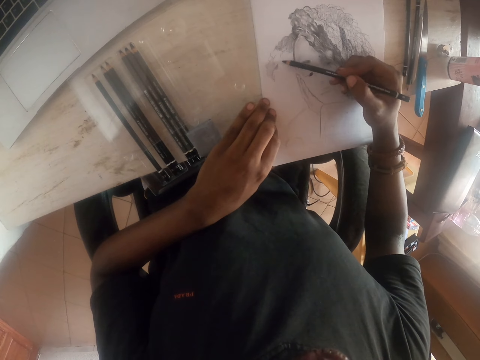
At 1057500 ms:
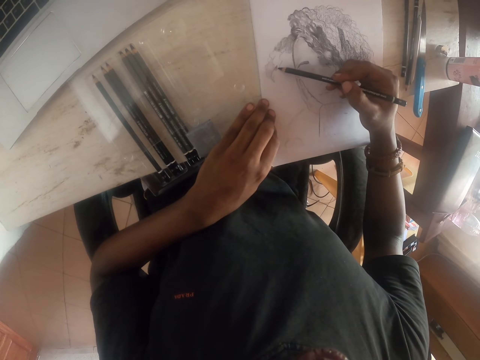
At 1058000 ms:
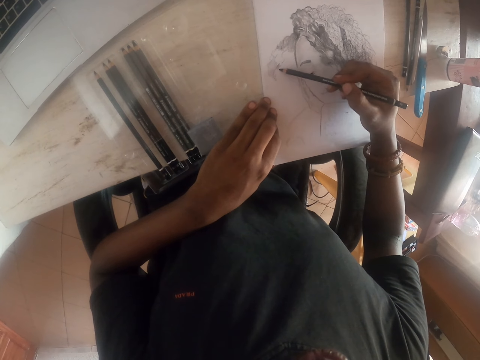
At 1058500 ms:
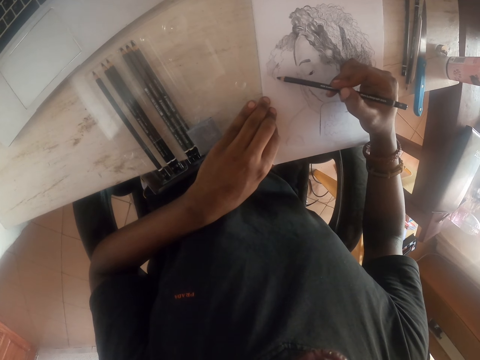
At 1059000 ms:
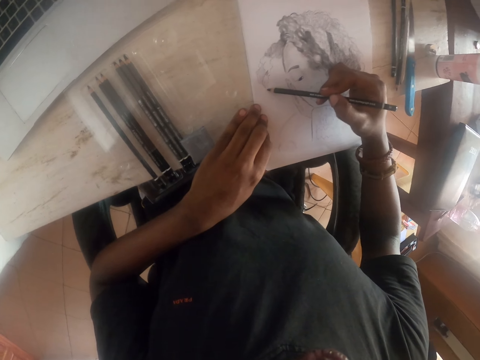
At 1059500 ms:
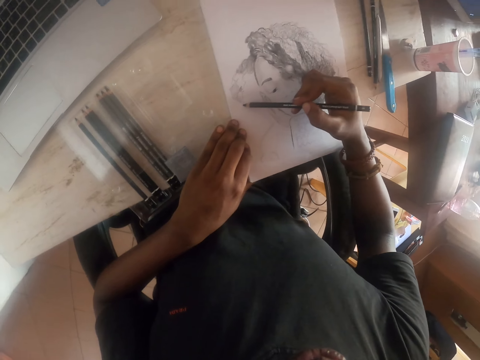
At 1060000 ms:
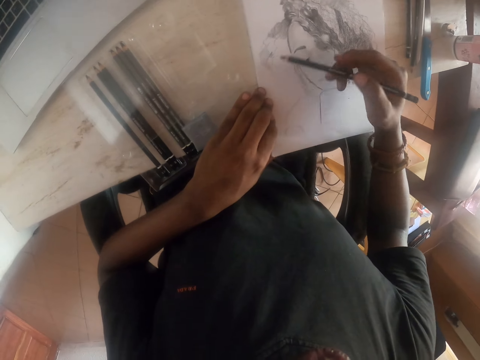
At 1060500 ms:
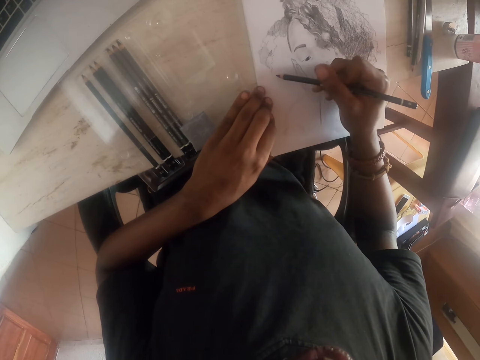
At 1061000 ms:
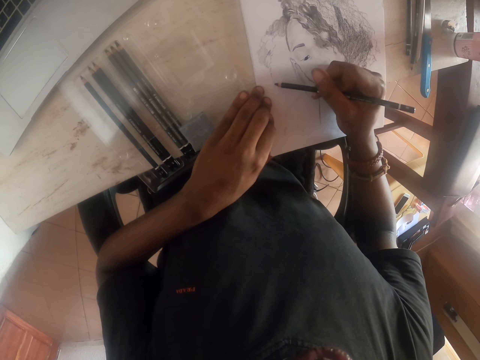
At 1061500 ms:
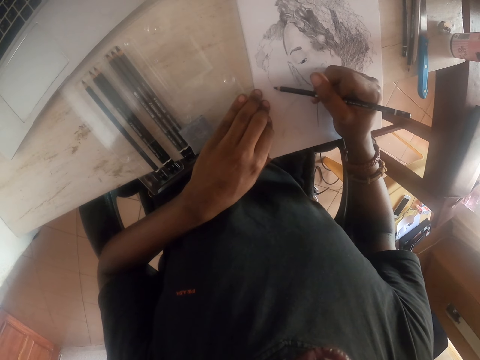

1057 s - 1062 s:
The camera wearer draws on a paper with a pencil.

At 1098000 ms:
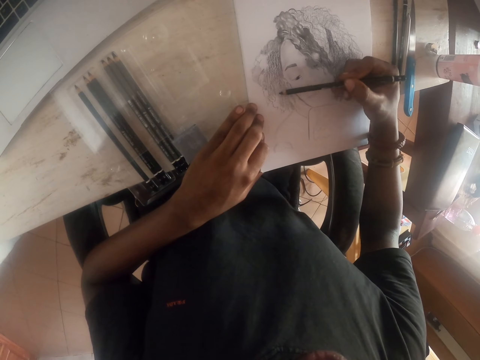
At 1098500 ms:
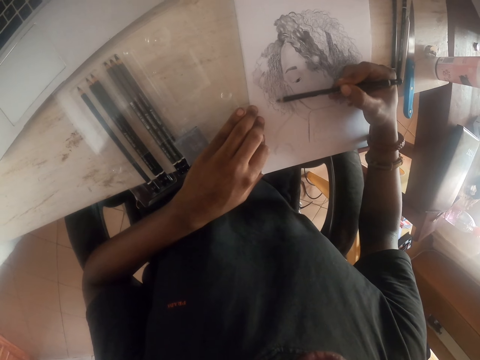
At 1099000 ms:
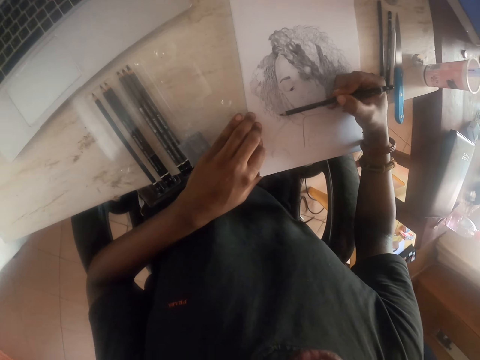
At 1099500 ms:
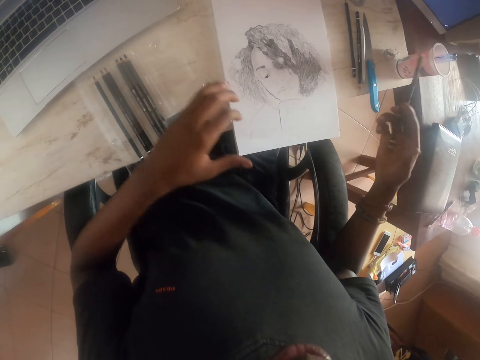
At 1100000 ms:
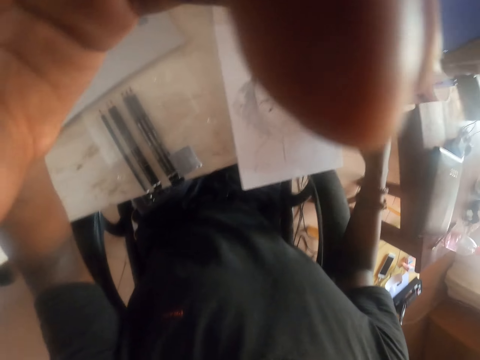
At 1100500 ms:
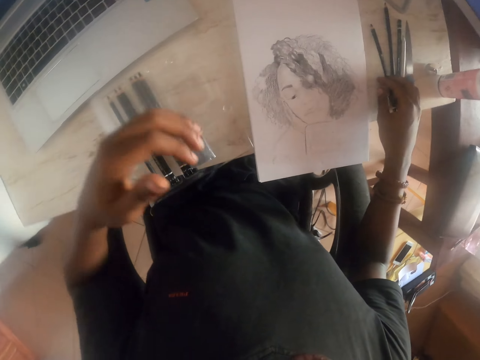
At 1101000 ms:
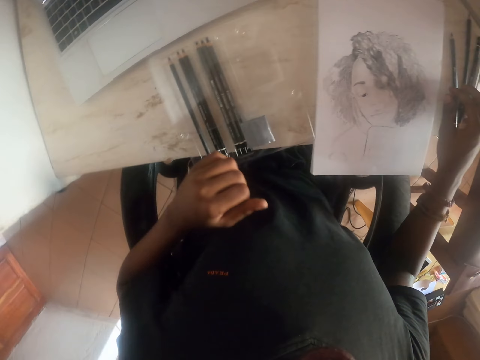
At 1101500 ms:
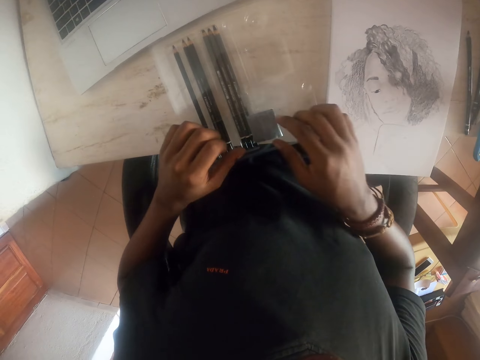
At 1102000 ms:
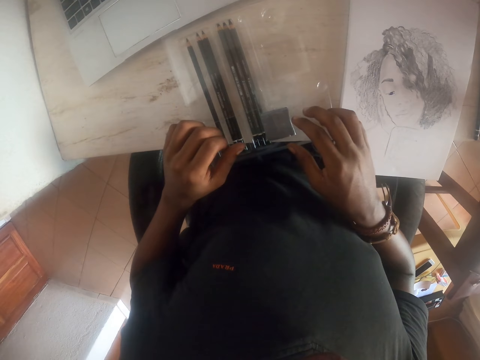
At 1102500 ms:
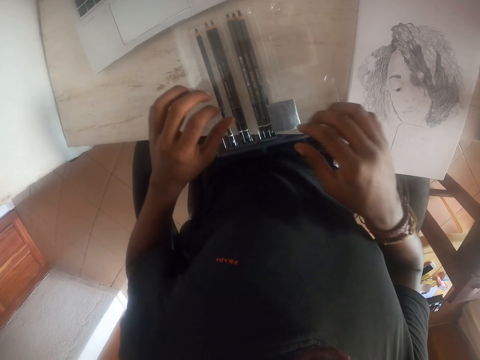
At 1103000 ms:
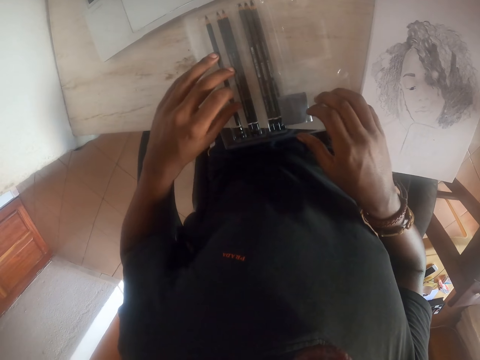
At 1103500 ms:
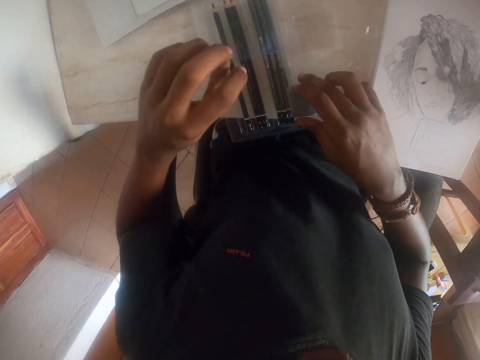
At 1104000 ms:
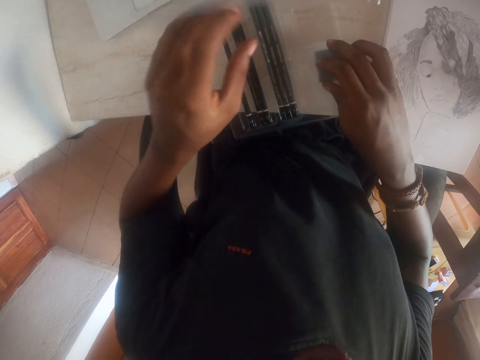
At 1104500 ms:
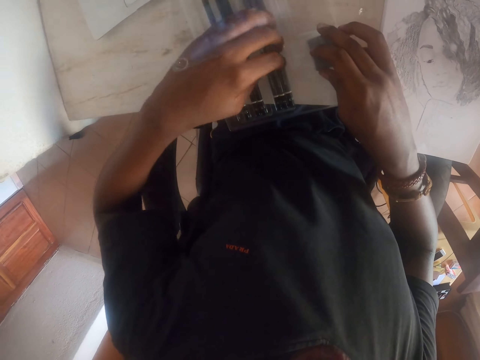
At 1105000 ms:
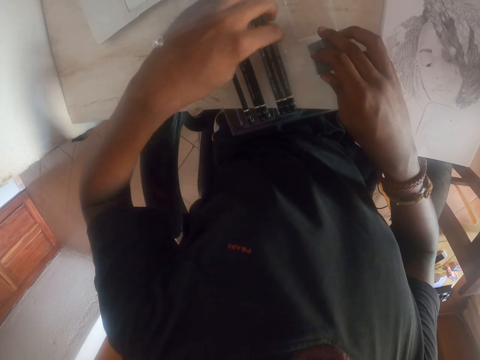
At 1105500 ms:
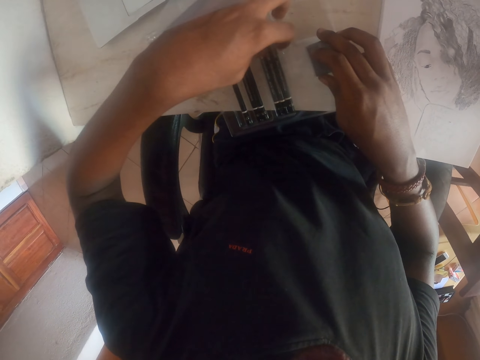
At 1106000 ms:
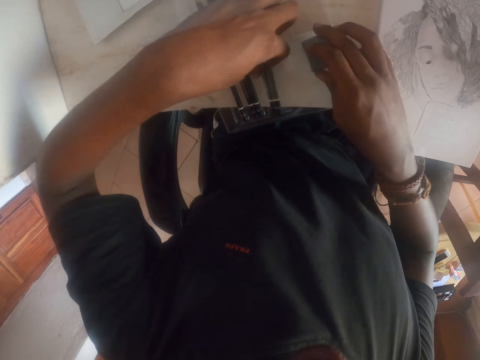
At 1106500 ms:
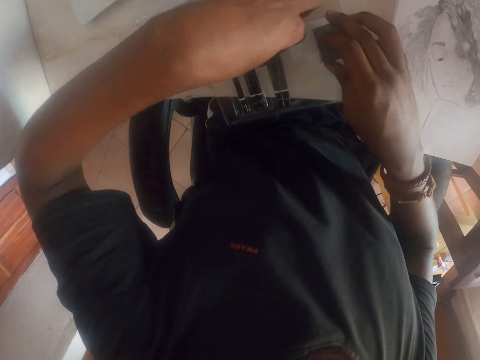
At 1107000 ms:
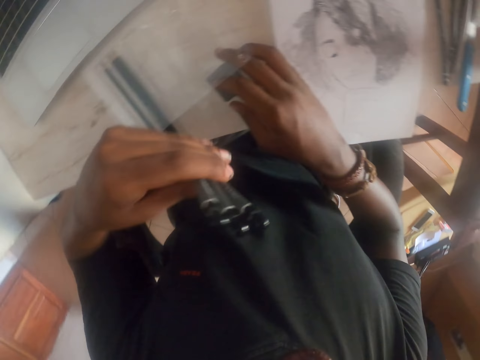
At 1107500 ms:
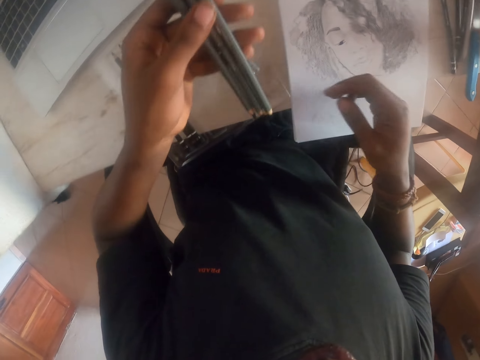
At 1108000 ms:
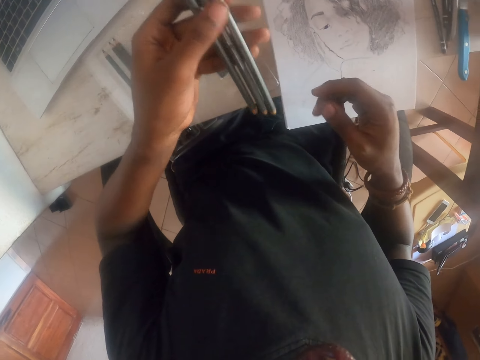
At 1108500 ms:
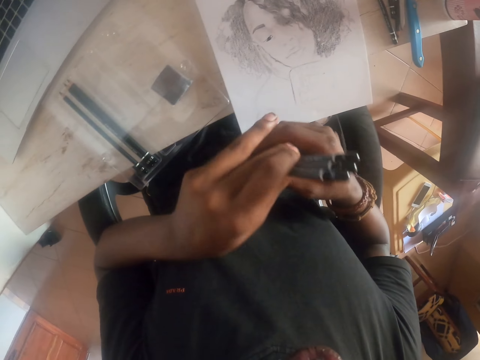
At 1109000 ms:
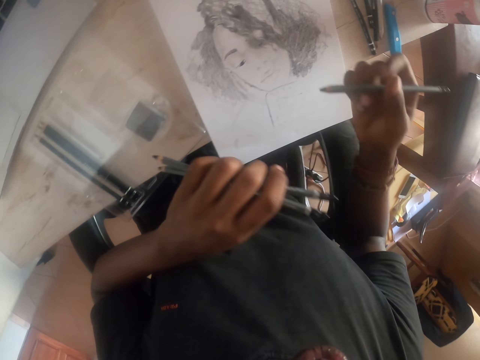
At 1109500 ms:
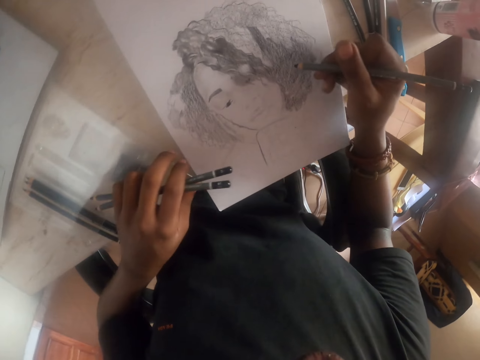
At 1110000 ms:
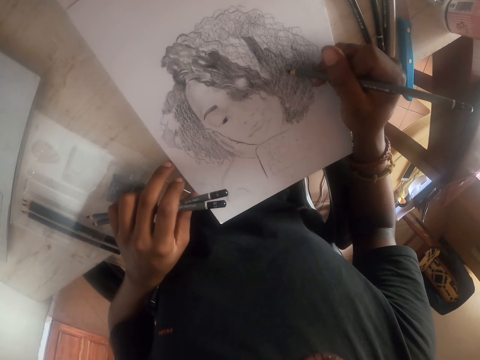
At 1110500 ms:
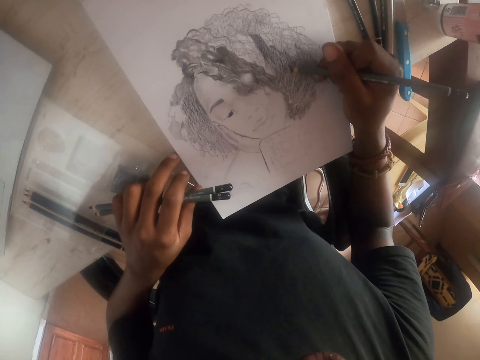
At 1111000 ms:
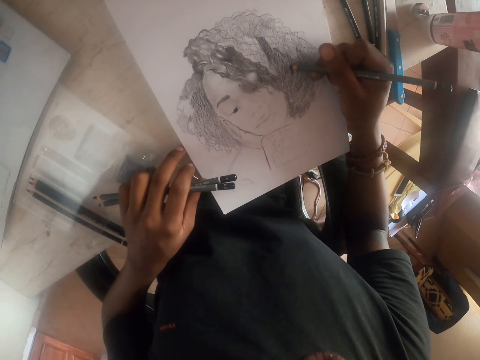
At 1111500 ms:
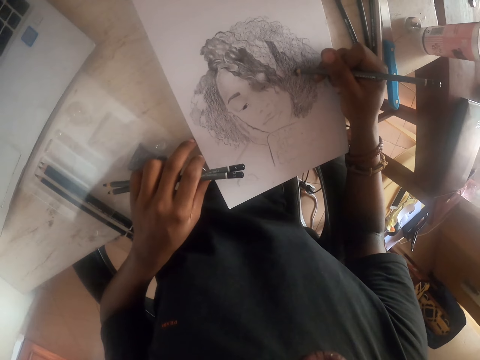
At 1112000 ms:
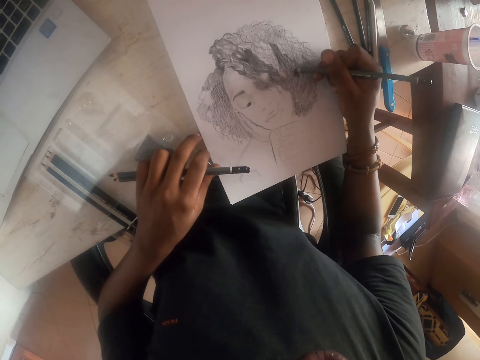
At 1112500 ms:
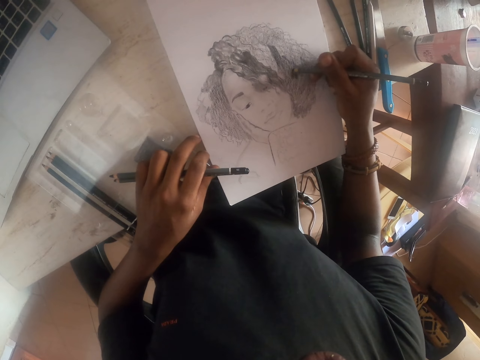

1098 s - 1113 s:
The camera wearer touches something. They drop the pencil on the desk. They pick up the pencil with the left hand. They pick up the pencil with the right hand. They draw on the paper using the pencil.

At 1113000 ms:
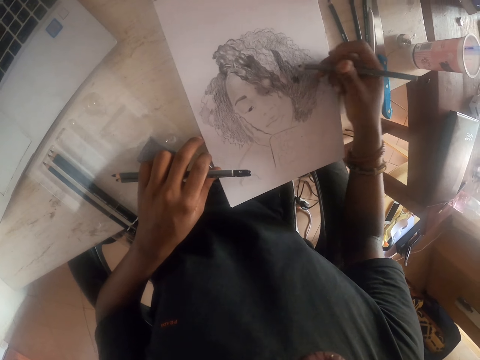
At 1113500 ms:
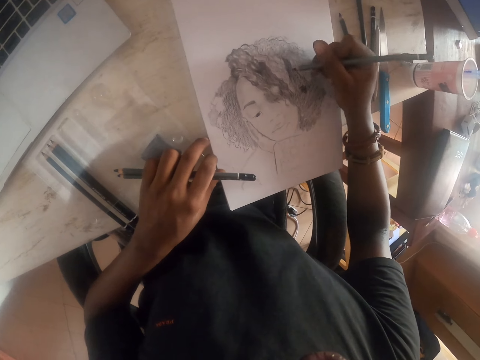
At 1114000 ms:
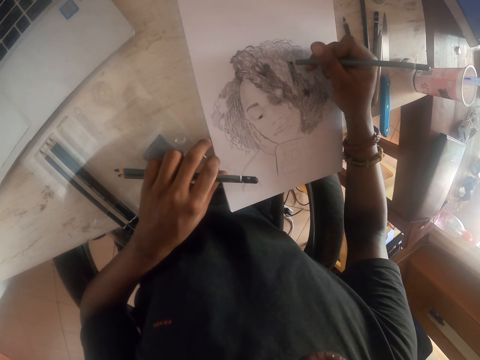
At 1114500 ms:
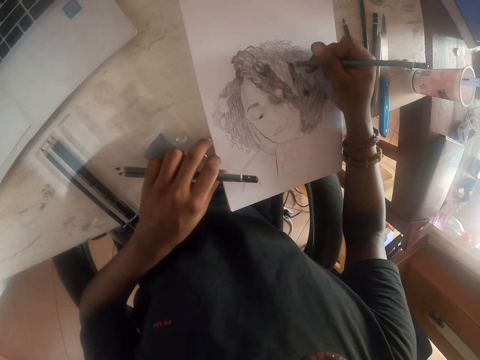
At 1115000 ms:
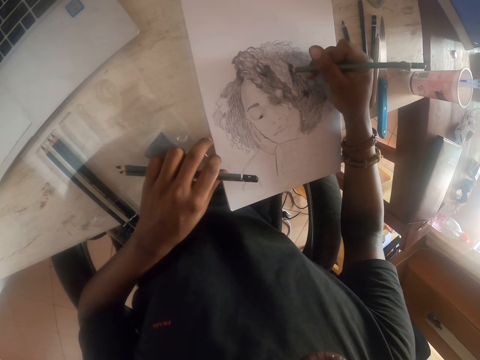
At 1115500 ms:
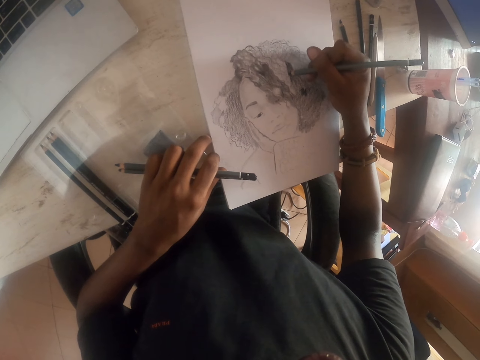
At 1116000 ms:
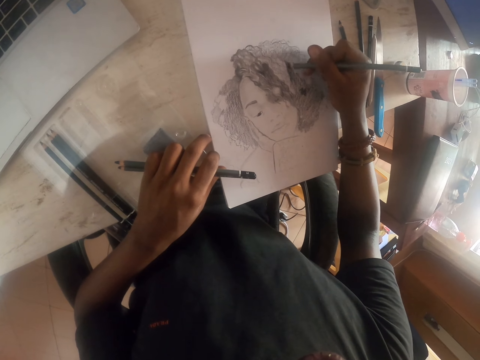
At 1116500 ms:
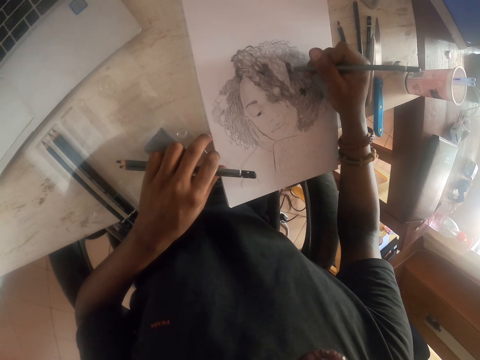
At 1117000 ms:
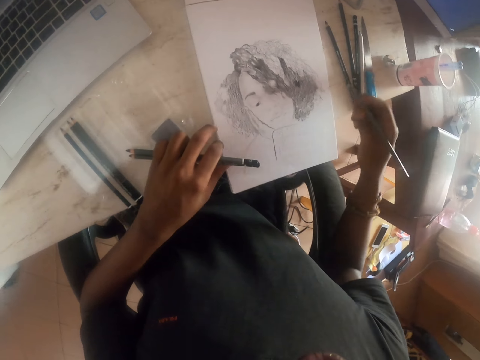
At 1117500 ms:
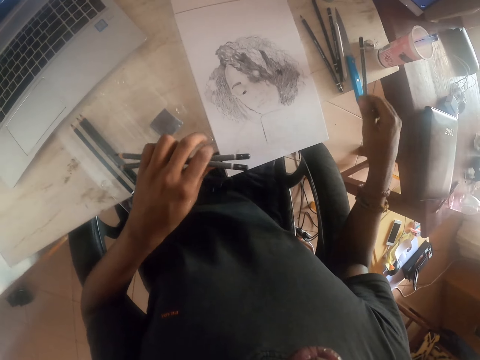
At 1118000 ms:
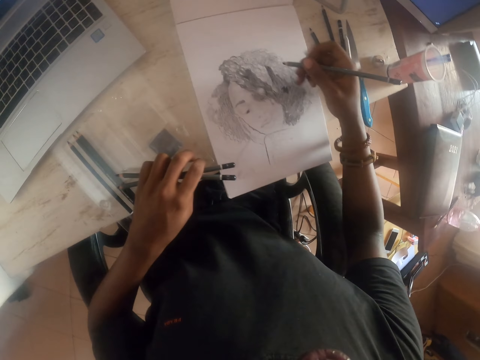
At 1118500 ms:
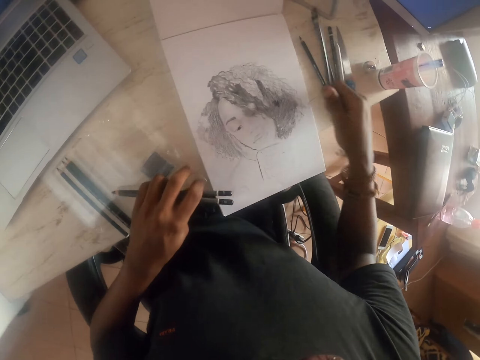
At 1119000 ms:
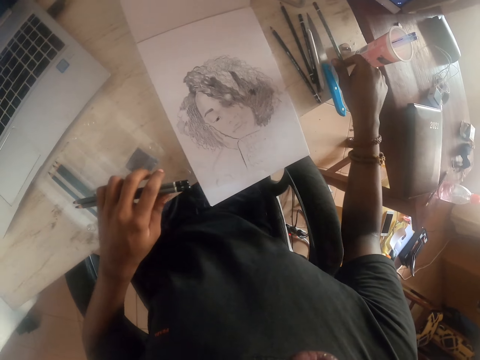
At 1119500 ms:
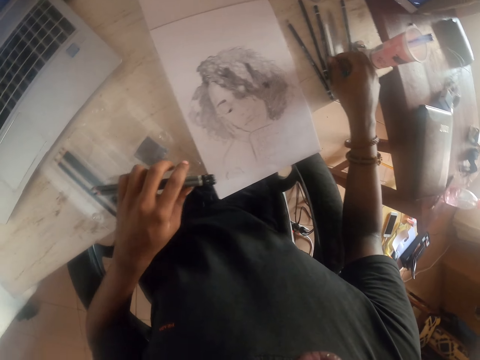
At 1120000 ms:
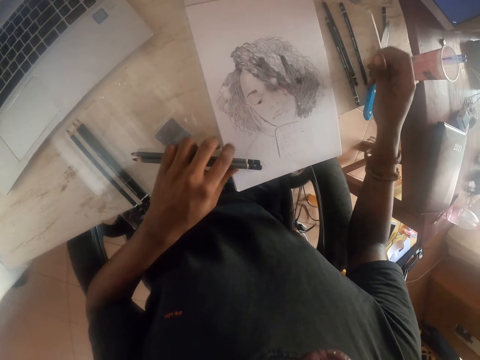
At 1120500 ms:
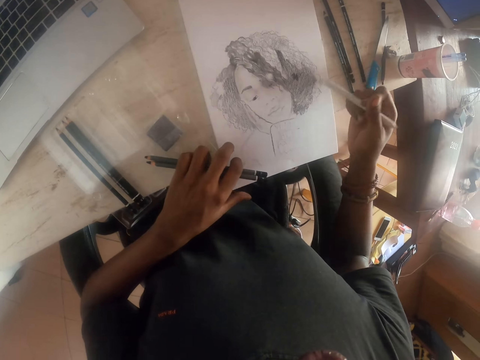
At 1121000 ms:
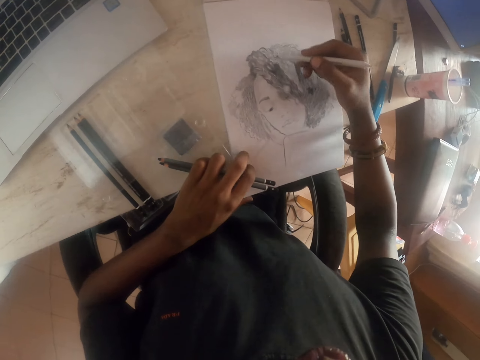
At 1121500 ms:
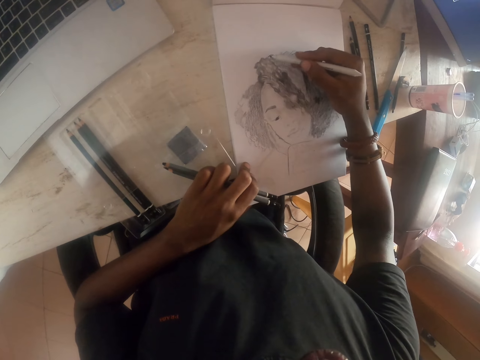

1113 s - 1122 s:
The camera wearer drops the pencil on the desk. They pick up the pen or pencil from the table with the right hand. They draw on the paper using the pen.
